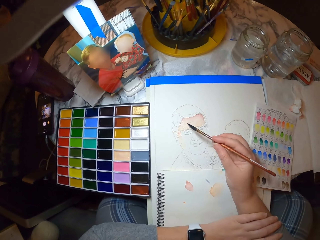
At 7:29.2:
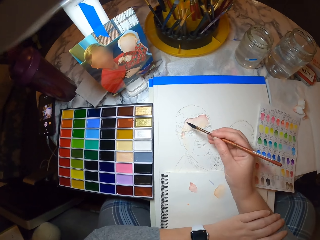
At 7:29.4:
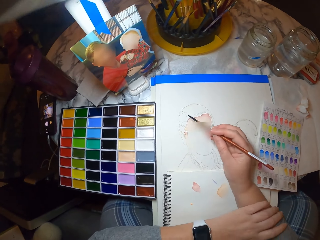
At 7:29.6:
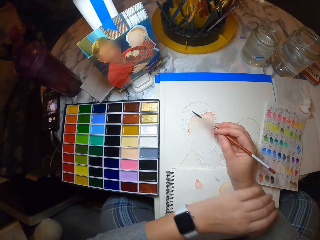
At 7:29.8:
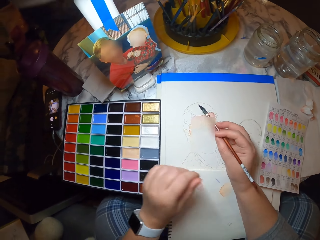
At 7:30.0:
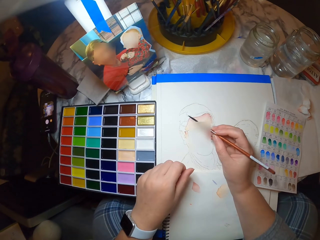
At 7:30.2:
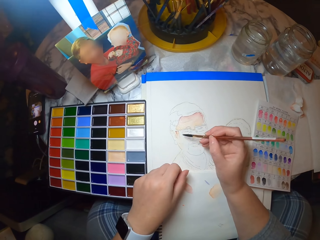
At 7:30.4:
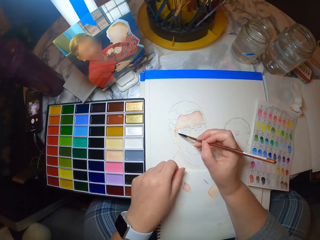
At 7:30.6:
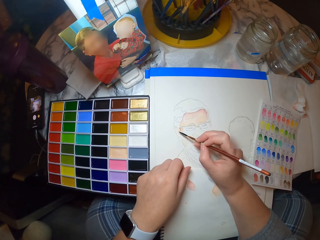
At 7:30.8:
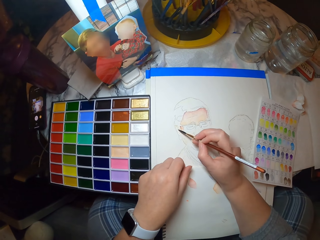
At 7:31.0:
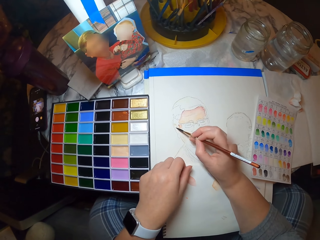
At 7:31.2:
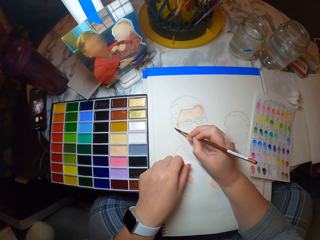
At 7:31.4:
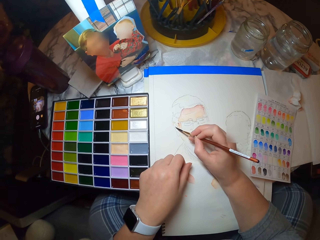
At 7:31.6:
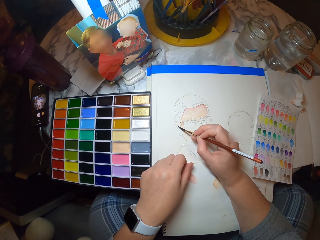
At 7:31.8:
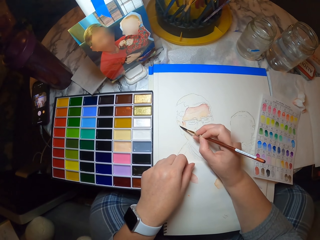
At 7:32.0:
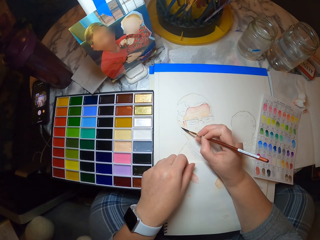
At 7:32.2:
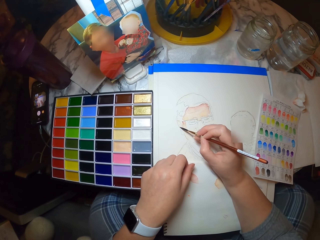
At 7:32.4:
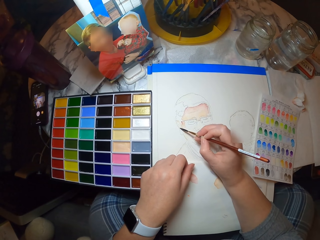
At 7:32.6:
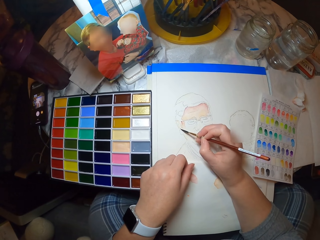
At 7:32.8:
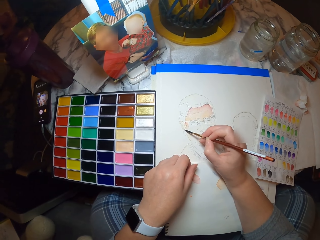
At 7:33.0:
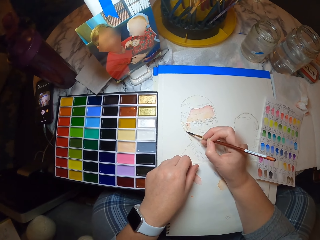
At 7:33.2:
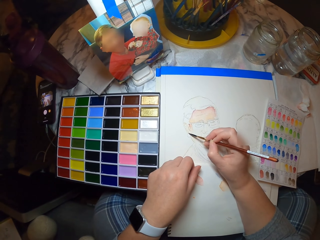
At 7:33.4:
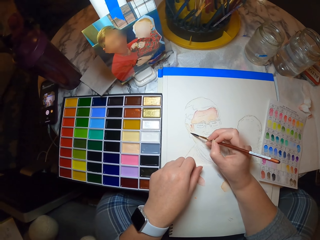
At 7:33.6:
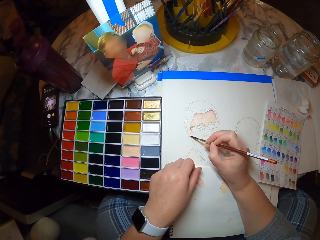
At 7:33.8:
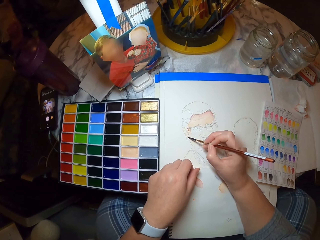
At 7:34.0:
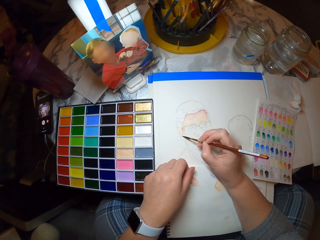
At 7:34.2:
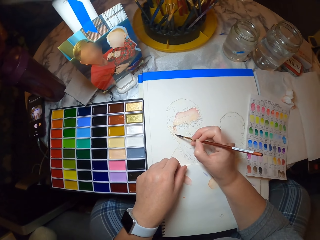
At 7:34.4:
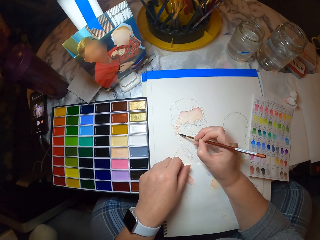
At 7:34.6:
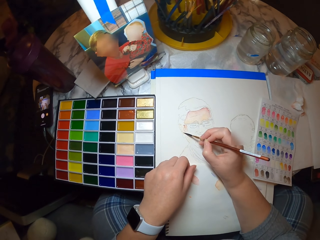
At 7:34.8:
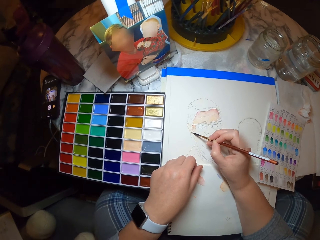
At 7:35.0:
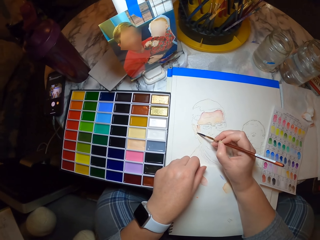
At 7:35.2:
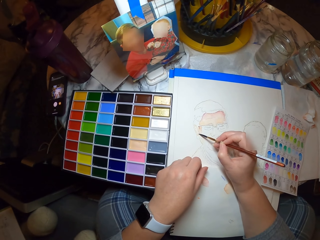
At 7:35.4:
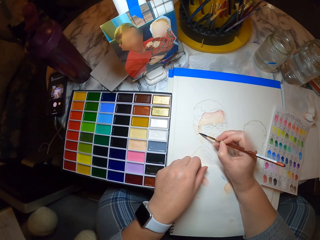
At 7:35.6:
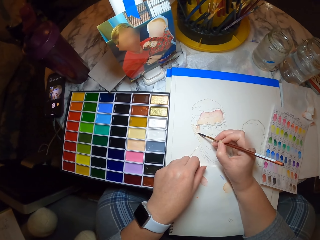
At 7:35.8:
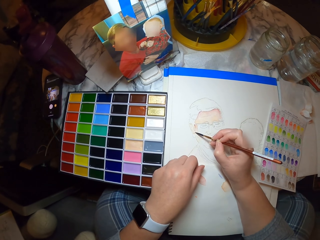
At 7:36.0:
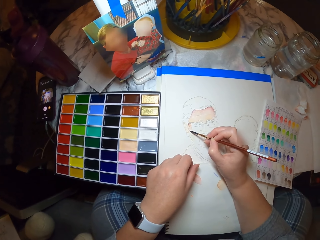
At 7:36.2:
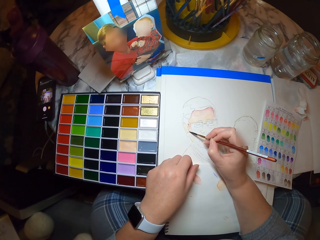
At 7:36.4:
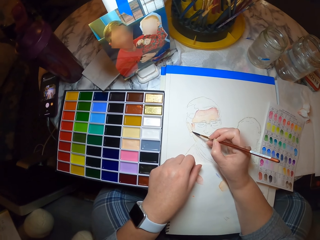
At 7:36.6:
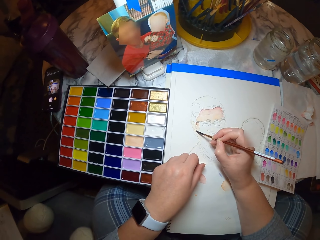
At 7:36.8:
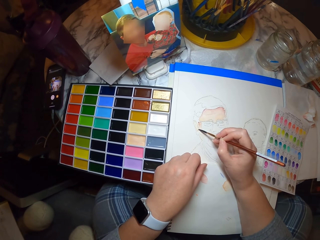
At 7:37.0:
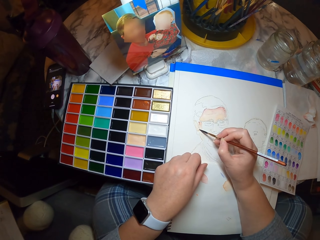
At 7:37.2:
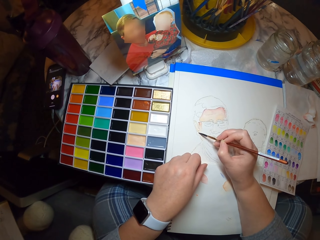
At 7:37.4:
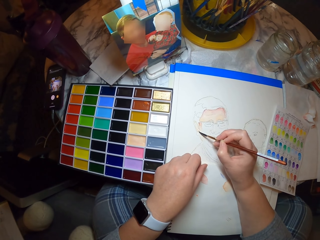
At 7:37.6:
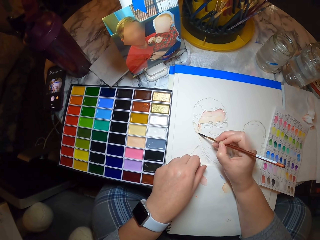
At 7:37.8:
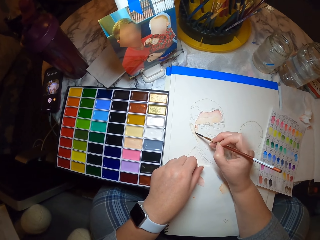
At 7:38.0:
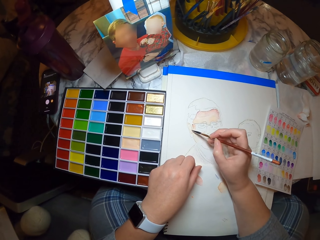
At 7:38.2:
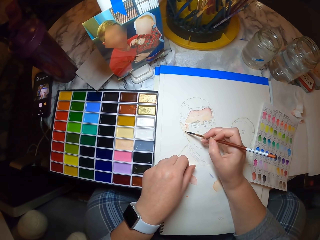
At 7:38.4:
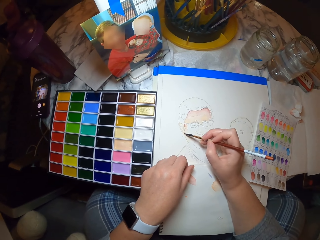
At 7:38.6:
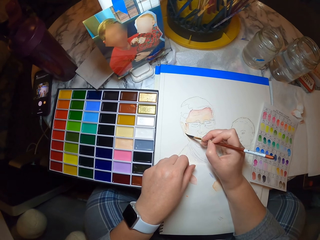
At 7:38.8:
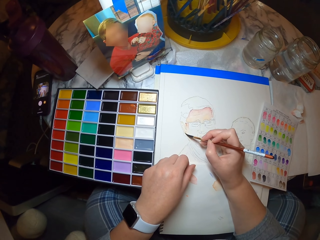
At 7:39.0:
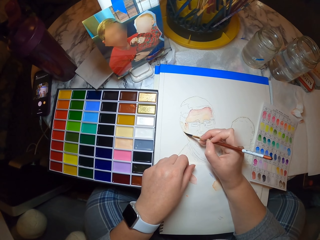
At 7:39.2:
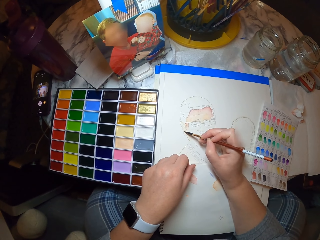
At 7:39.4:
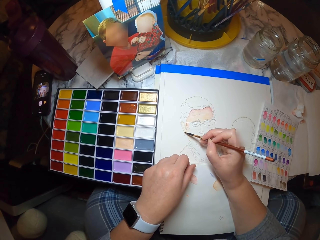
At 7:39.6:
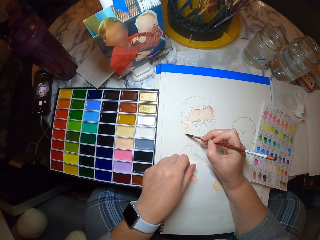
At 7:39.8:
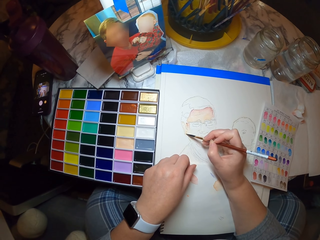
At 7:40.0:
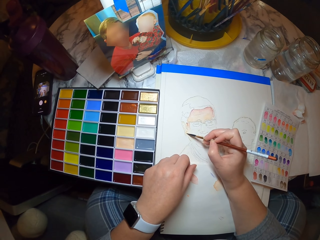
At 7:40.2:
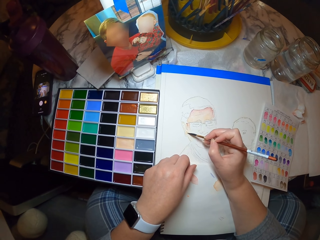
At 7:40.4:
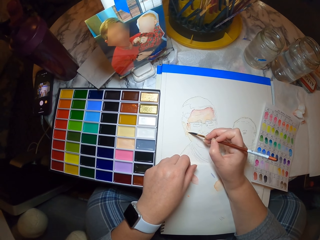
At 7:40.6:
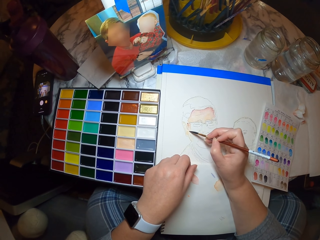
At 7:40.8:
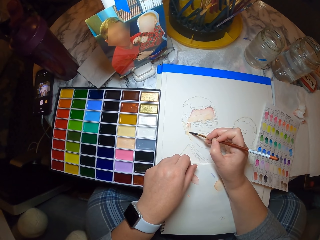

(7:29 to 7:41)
The camera wearer colors the drawing with an art brush.

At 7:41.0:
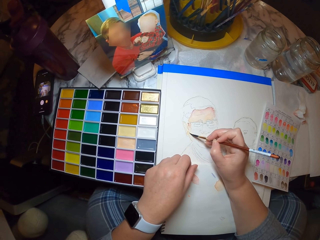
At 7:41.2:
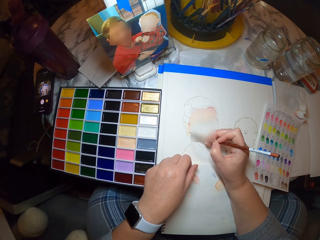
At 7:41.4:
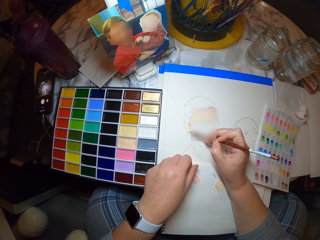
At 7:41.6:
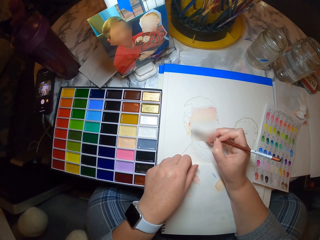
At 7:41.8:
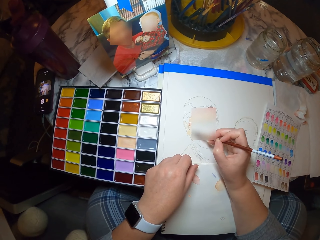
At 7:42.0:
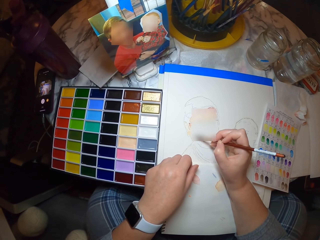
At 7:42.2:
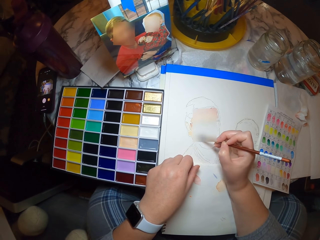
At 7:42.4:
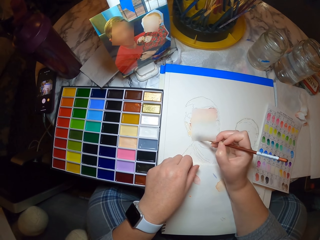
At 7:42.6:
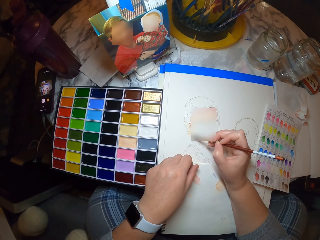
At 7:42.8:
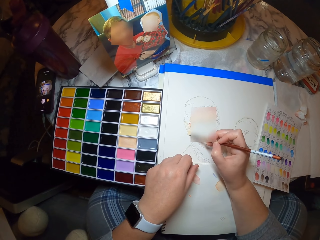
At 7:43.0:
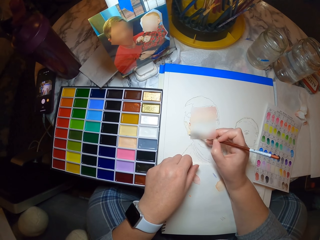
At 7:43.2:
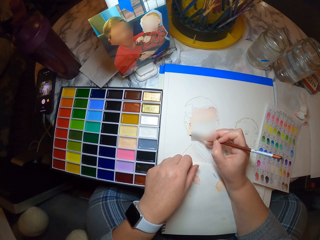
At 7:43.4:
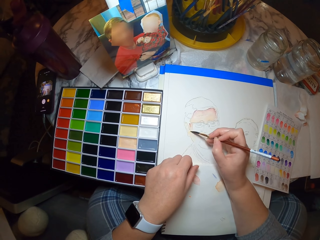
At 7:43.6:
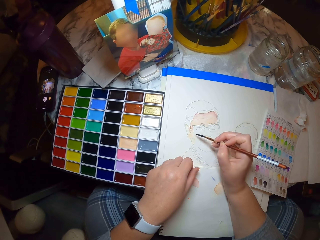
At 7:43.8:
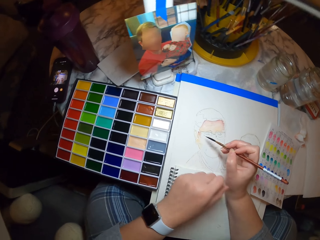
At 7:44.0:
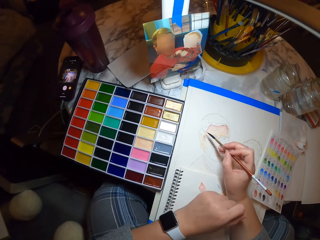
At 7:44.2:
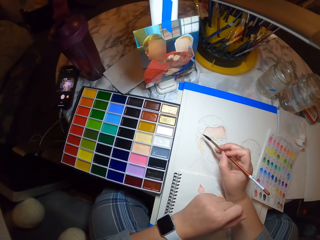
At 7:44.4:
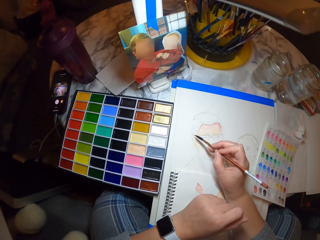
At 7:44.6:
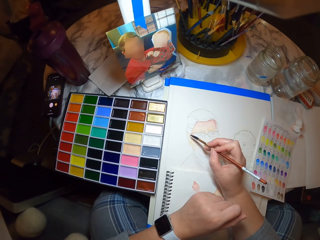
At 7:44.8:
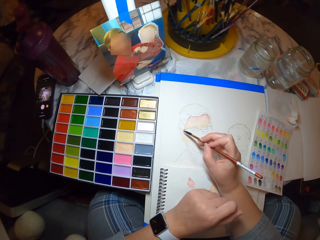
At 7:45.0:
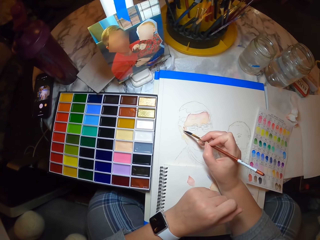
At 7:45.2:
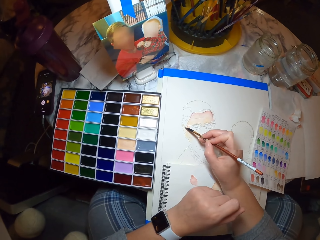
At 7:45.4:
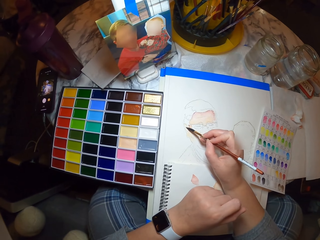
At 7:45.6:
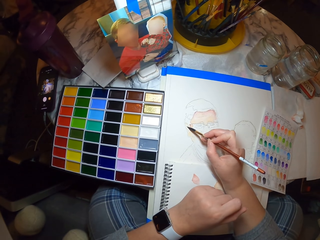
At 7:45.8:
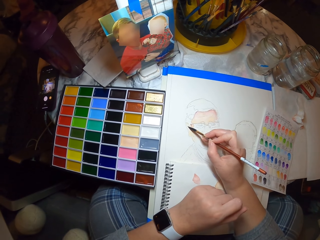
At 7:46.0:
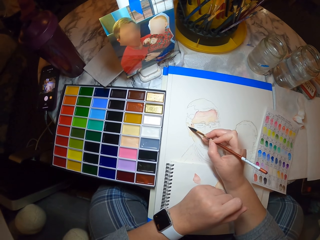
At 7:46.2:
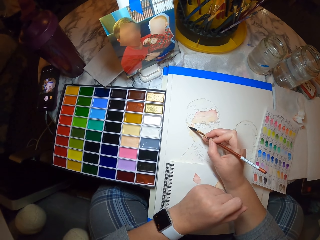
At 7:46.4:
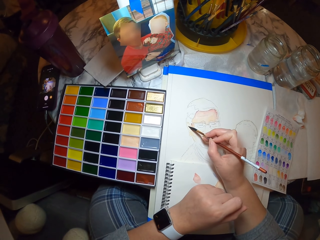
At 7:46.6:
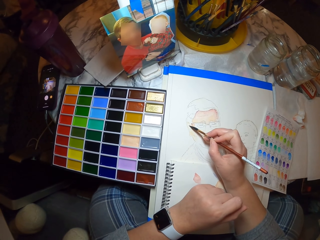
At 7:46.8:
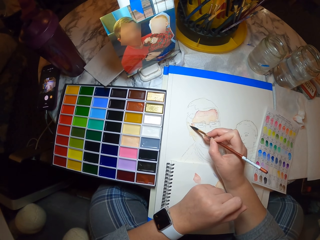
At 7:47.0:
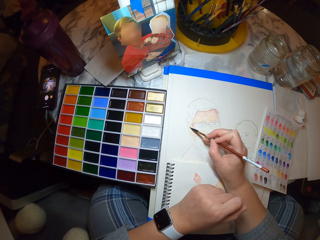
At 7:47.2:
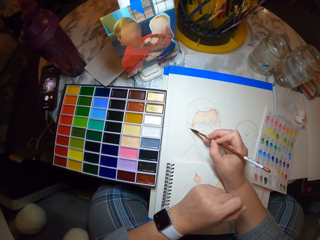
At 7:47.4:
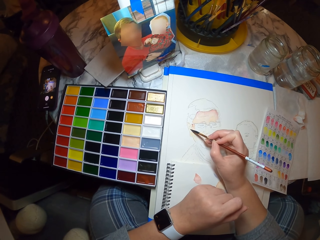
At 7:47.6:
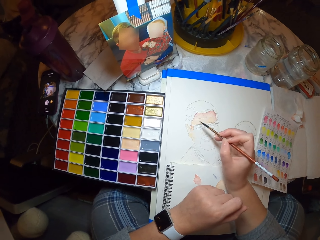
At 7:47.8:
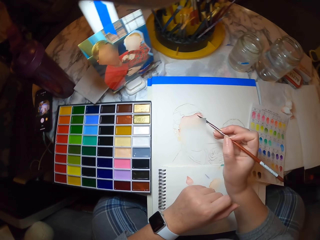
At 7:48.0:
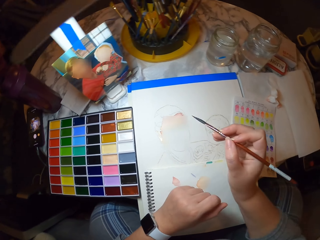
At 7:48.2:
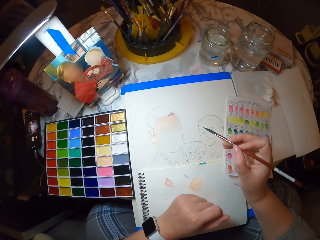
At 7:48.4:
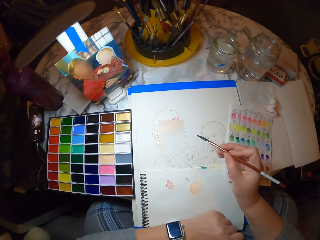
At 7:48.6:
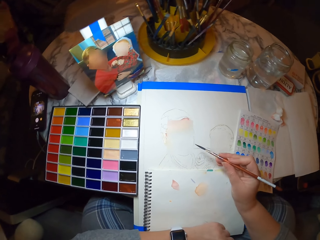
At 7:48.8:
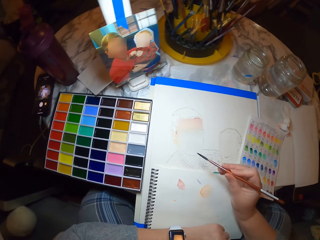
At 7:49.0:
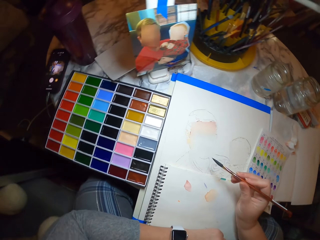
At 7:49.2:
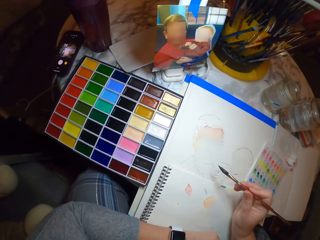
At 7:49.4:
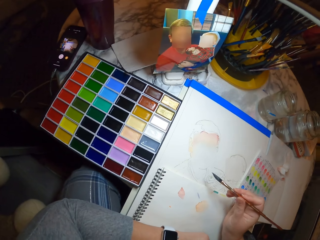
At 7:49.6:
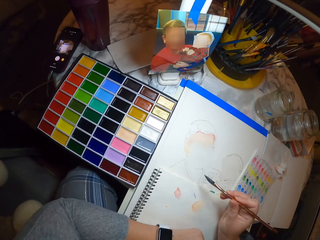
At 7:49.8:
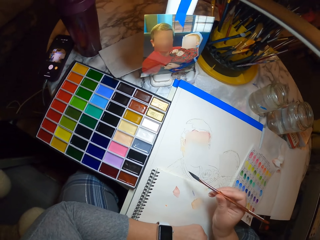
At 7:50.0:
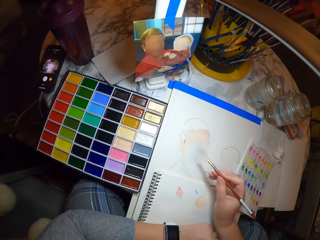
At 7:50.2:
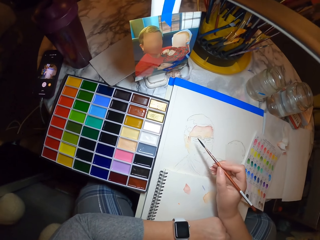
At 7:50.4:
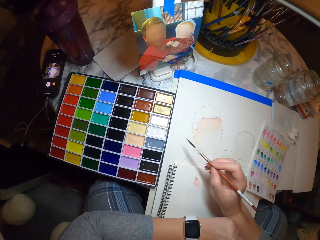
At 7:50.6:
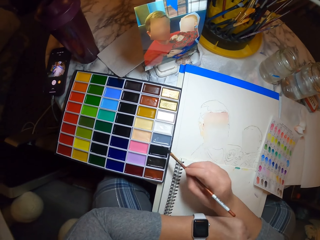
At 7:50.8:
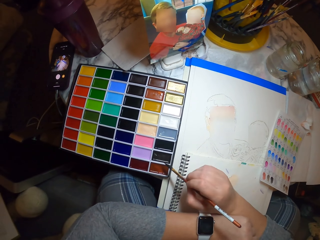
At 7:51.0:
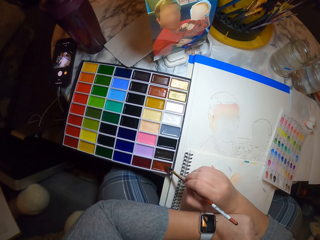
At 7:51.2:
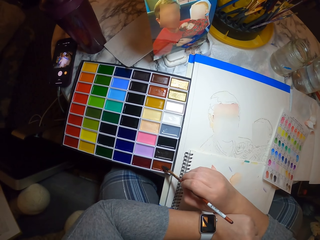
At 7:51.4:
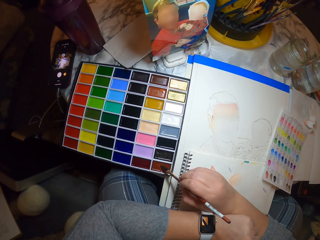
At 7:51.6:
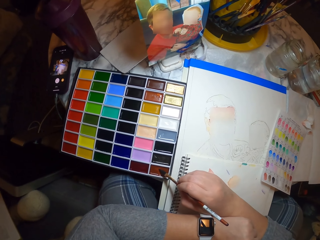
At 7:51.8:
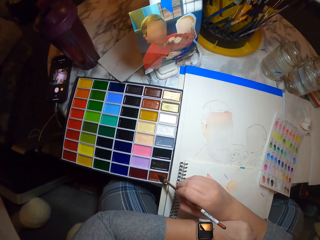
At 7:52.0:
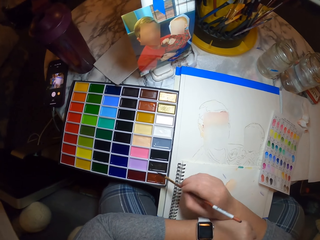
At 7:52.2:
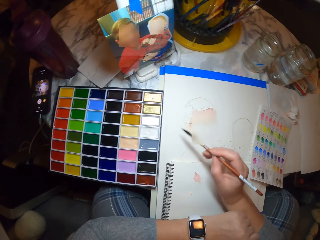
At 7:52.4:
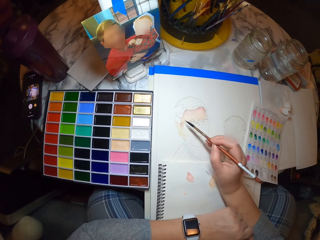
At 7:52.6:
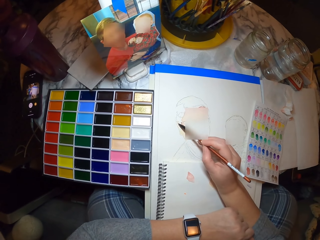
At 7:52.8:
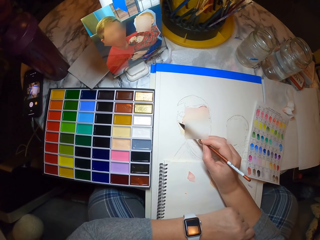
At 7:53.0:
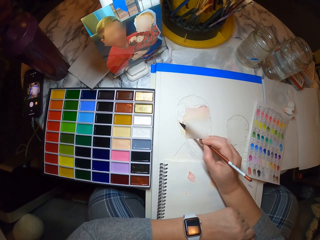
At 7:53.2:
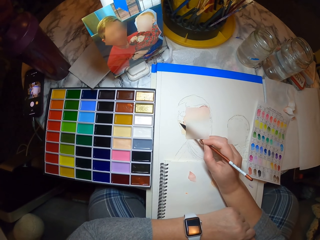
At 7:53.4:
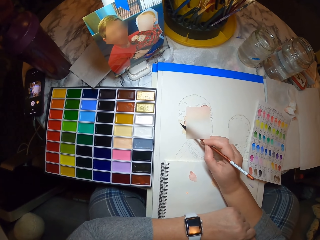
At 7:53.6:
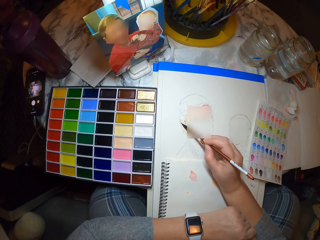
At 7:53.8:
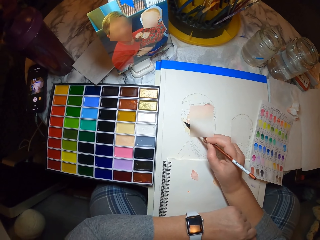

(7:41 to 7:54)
The camera wearer holds an art brush and gazes at the art. They dip the art brush in paint. They color the drawing with the art brush.
